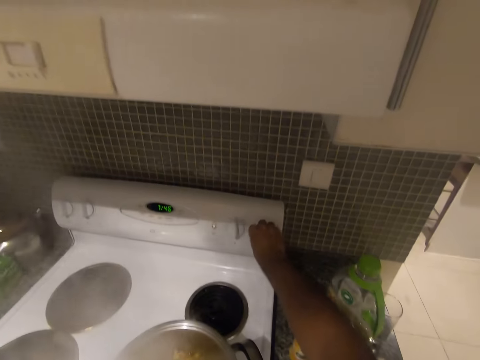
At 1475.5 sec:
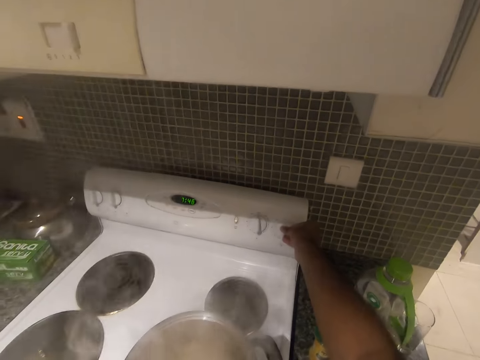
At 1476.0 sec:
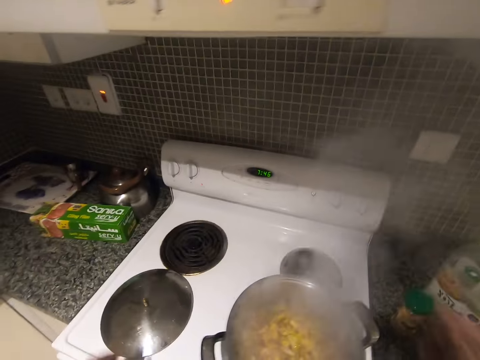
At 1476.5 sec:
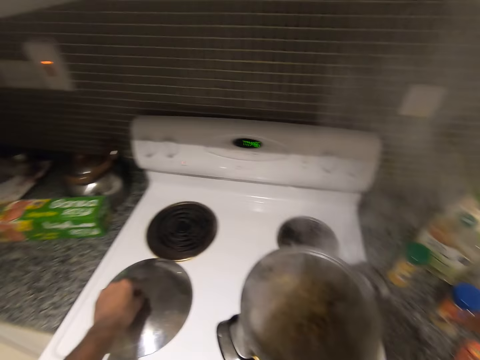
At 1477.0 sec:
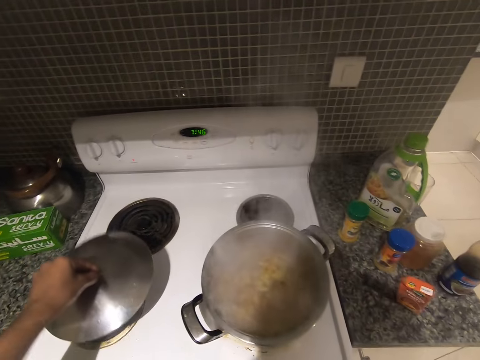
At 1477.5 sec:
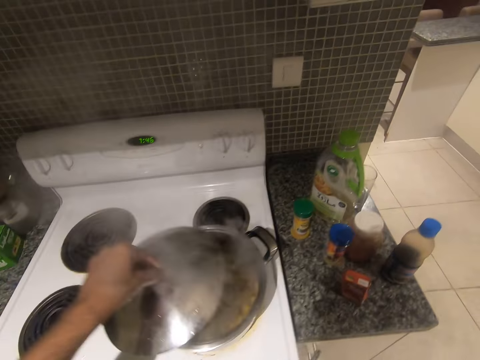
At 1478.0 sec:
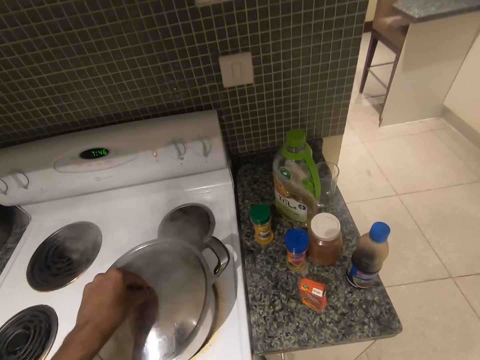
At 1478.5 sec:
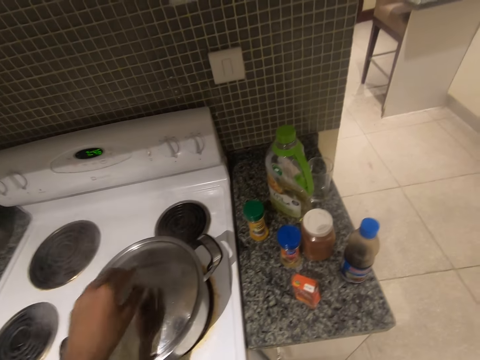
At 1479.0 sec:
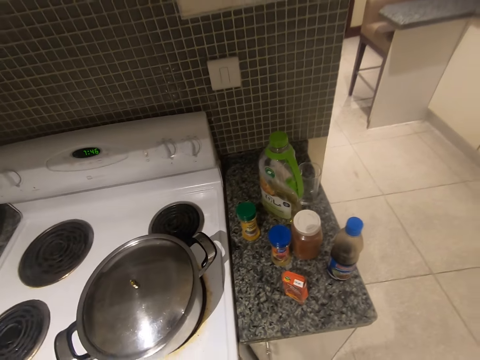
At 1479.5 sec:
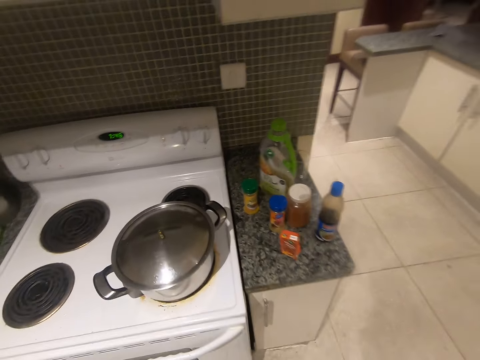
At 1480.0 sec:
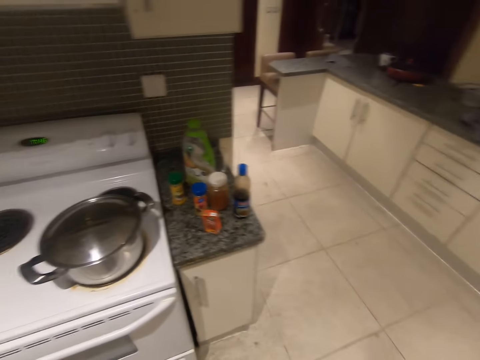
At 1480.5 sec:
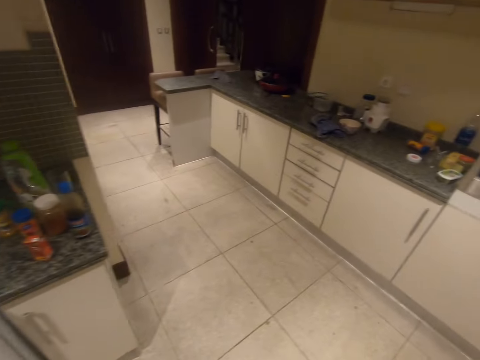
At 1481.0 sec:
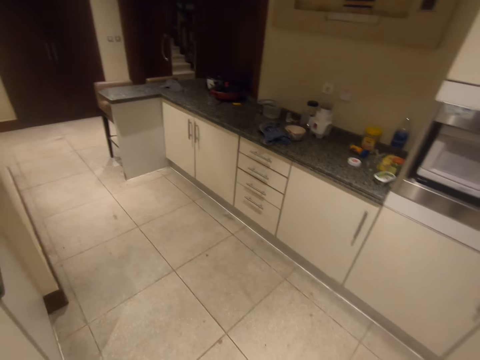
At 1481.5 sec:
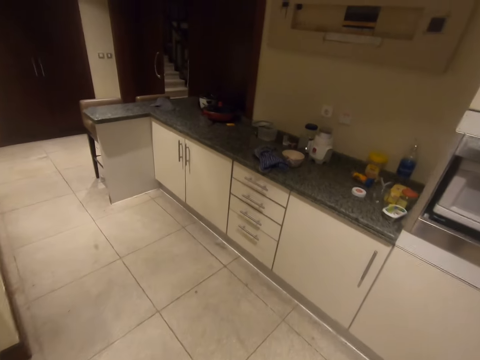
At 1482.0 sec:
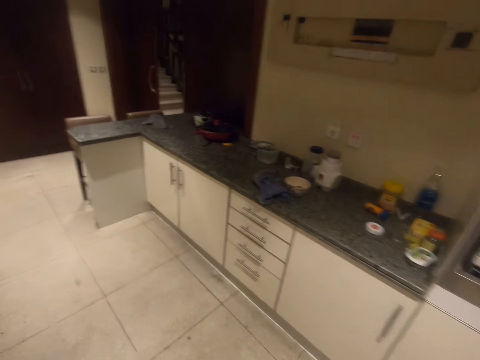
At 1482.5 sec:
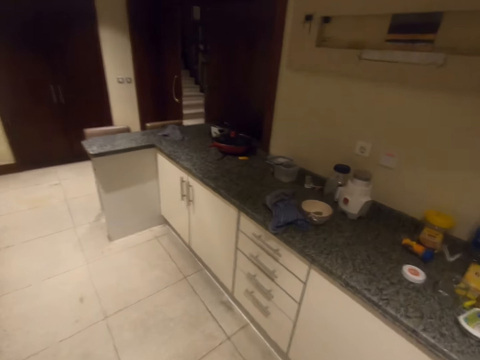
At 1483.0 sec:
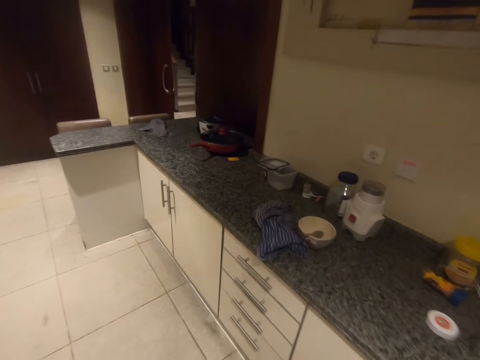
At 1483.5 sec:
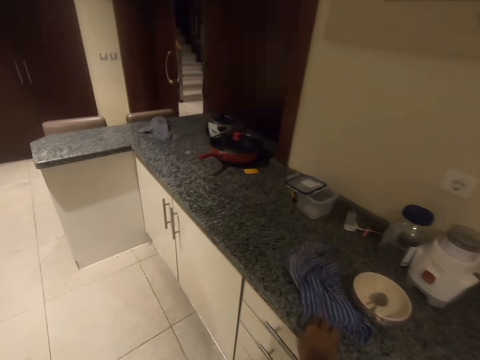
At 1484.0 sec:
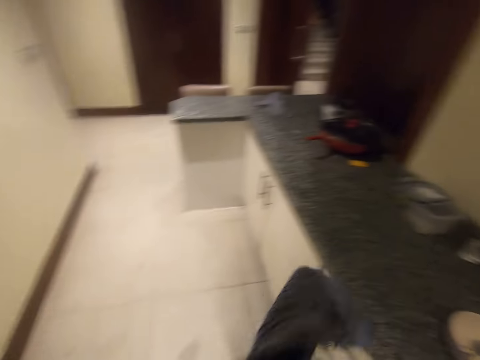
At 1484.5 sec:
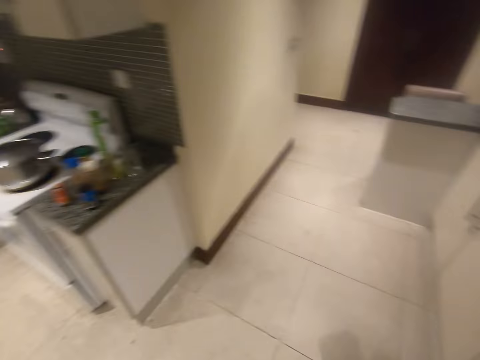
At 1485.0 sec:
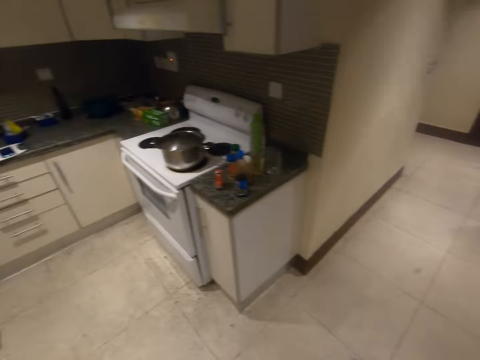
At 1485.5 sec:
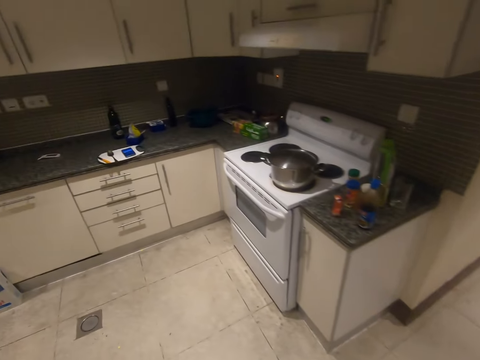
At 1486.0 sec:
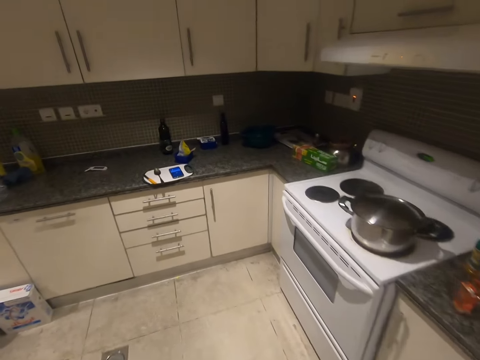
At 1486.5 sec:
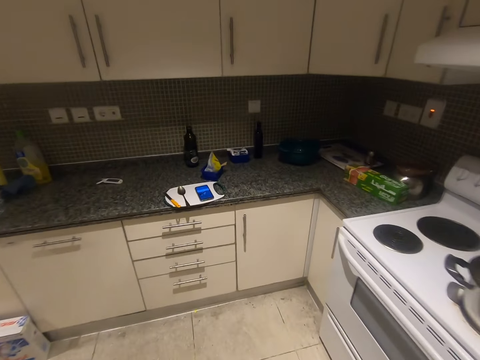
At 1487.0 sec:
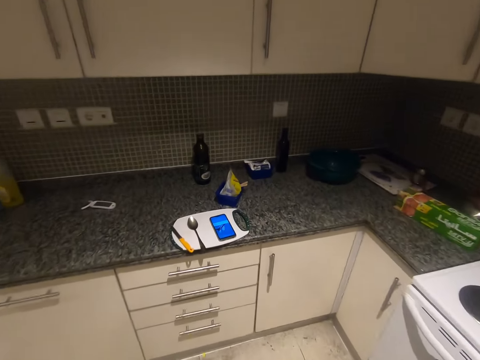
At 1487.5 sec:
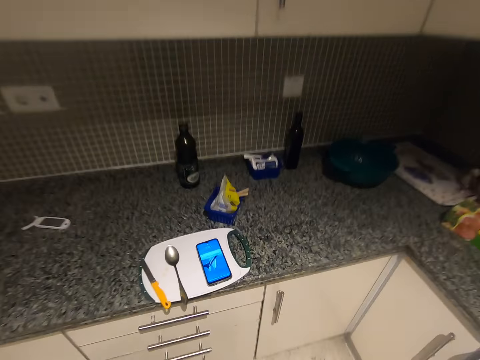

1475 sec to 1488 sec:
The camera wearer puts off the electric cooker with his right hand. He picks up the pot cover from the electric cooker with his left hand. He places the pot cover on the pot with his left hand. He walks in the room. He picks up a kitchen towel from the kitchen countertop with his right hand. He walks in the room.

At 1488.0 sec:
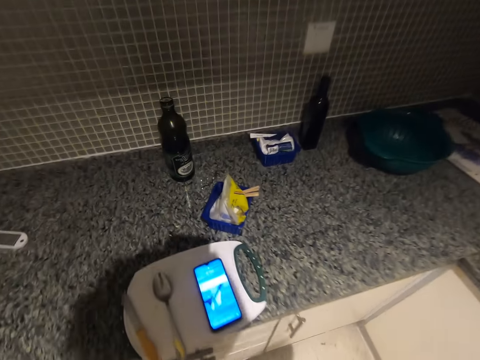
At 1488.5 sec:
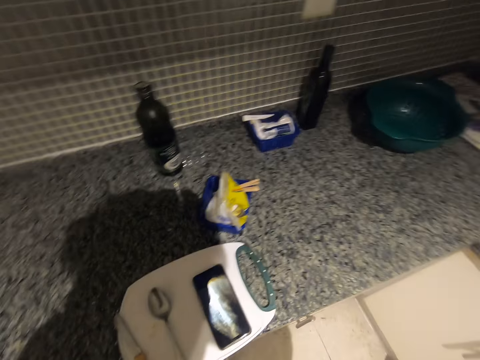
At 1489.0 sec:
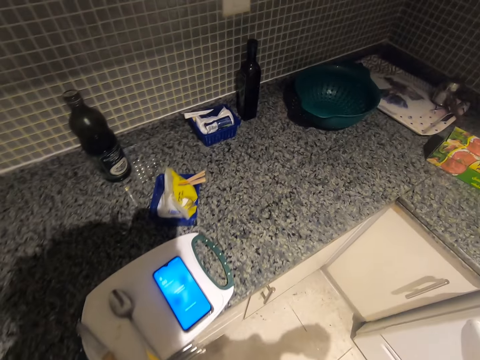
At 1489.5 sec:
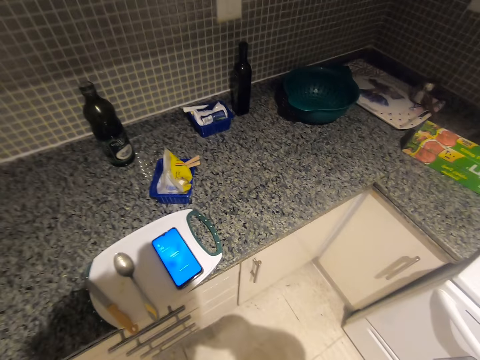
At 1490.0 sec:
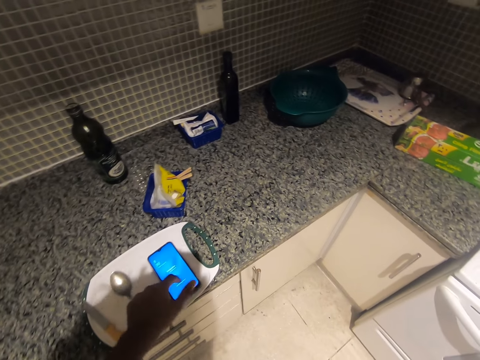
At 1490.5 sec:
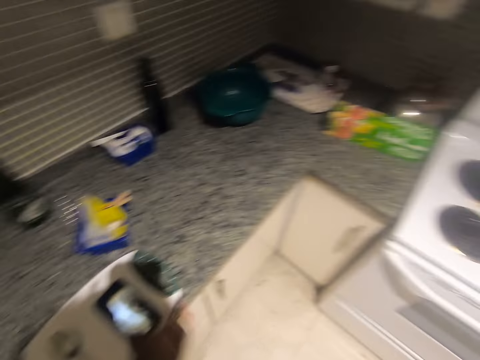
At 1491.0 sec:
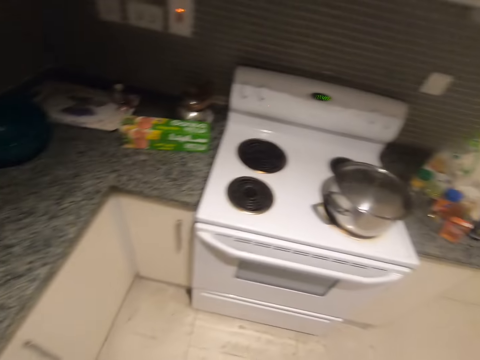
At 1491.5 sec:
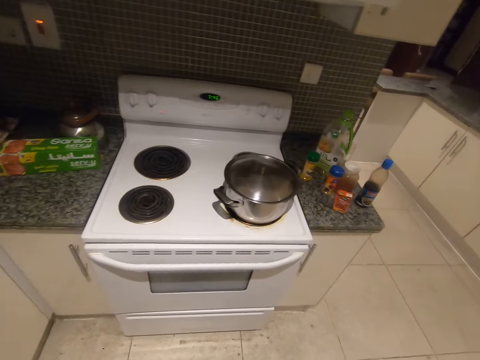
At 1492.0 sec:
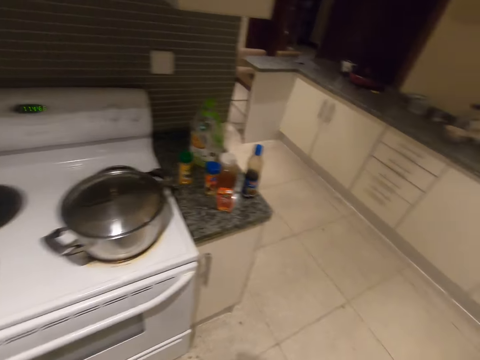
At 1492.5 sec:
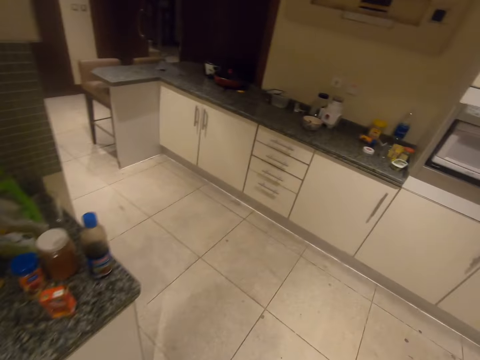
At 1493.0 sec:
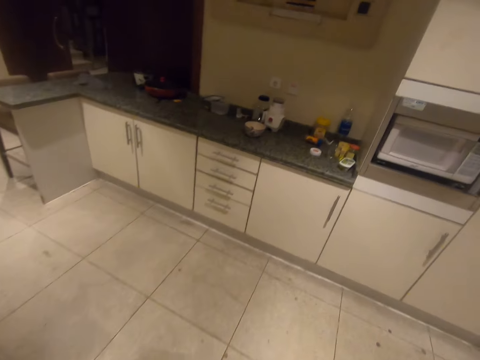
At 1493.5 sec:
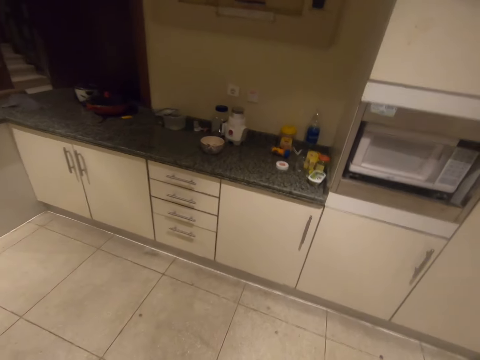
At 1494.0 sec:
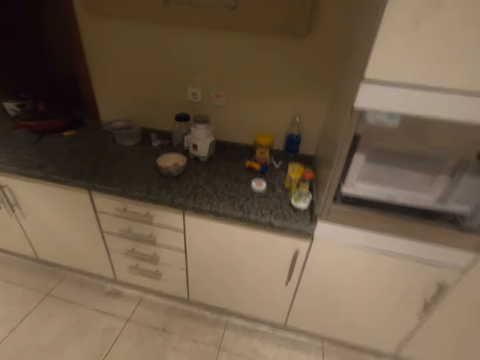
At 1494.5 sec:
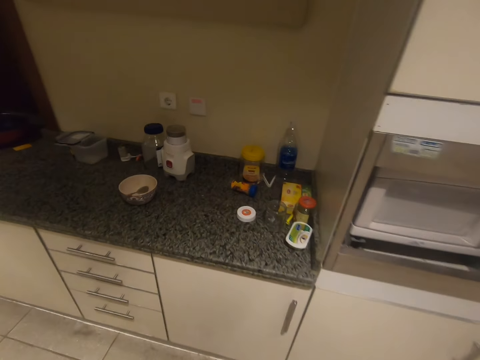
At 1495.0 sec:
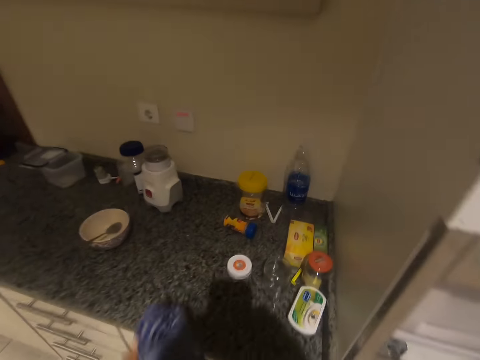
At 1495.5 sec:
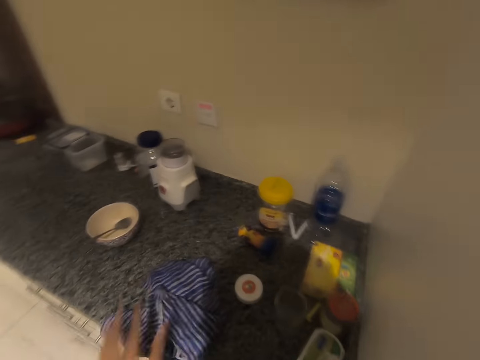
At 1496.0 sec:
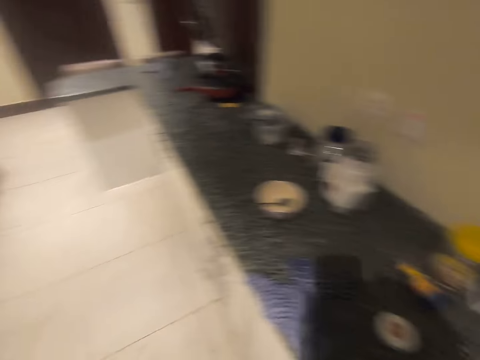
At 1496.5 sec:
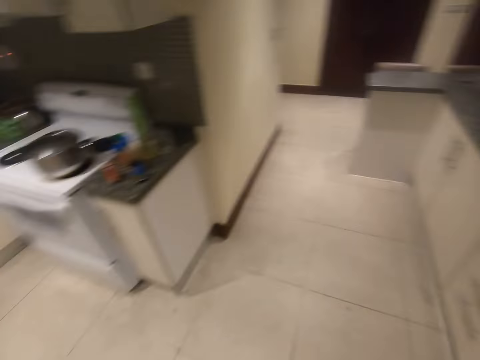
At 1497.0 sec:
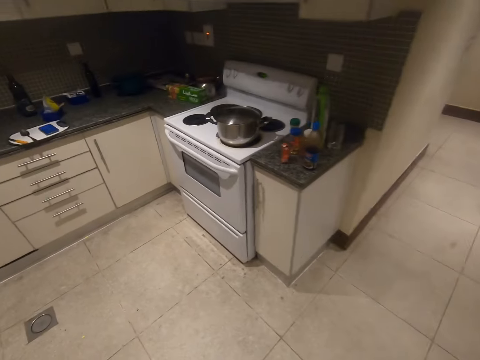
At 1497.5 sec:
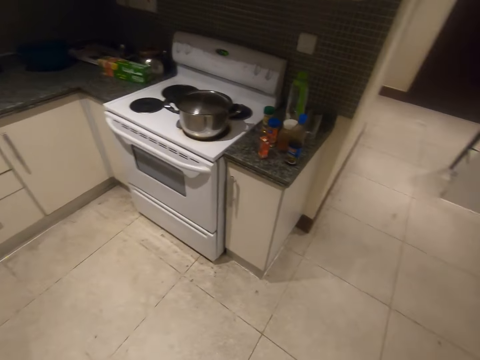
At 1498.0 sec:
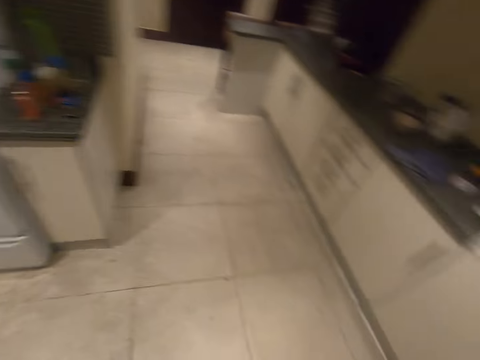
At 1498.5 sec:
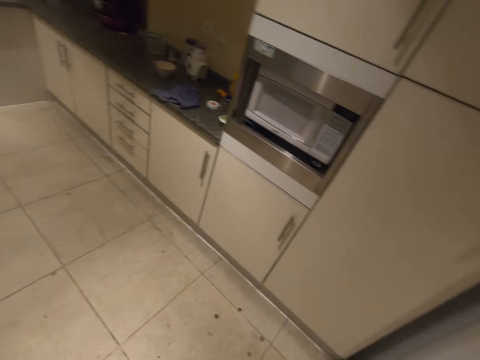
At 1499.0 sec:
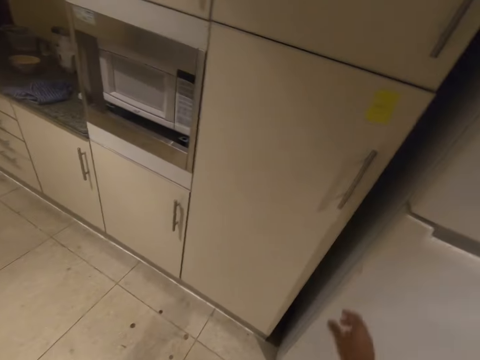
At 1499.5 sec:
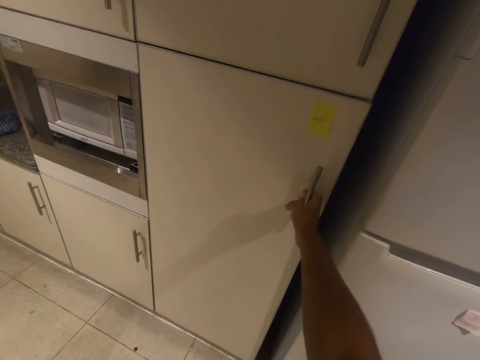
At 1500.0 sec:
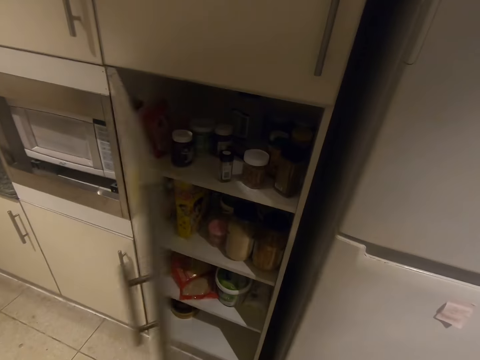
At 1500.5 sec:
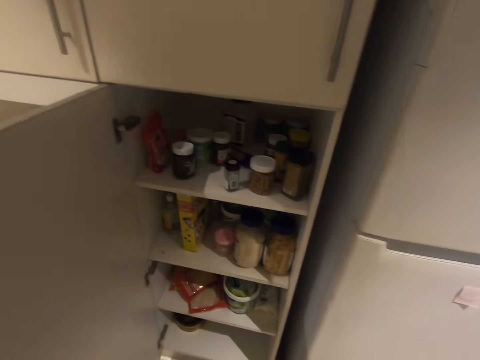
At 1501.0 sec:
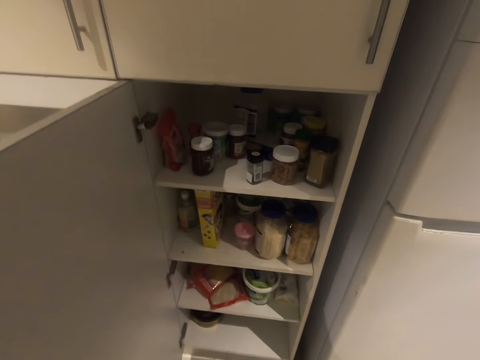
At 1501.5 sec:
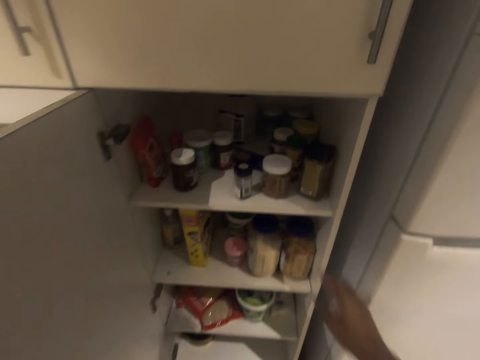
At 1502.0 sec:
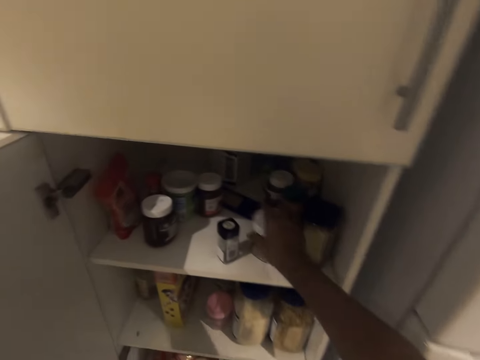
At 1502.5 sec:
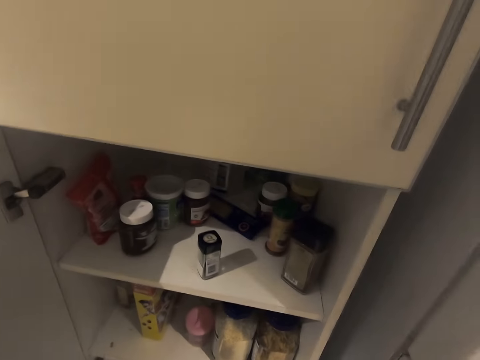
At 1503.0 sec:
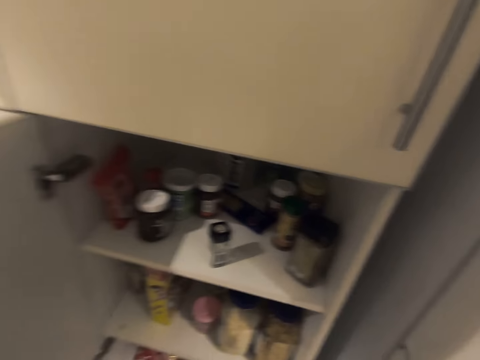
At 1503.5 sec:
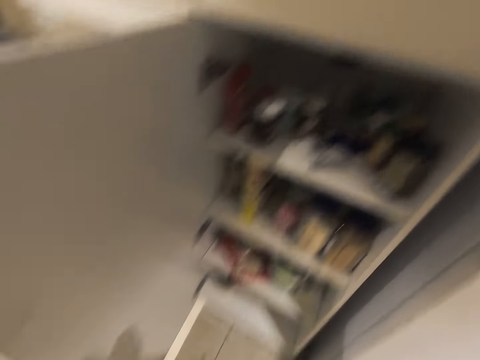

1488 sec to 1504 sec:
The camera wearer operates a phone on the kitchen countertop with his left hand. He walks in the room. He drops the kitchen towel on the kitchen countertop with his left hand. He walks in the room. He makes sound in the room. He opens a cupboard with his right hand. He picks up a jar of prawns from the cupboard with his right hand.
